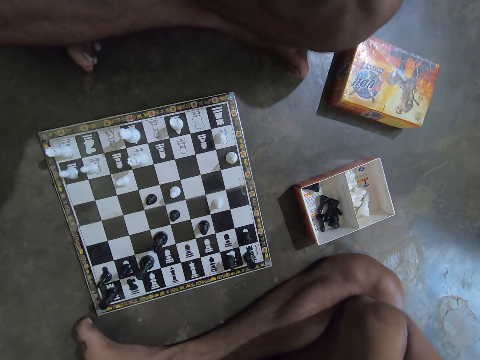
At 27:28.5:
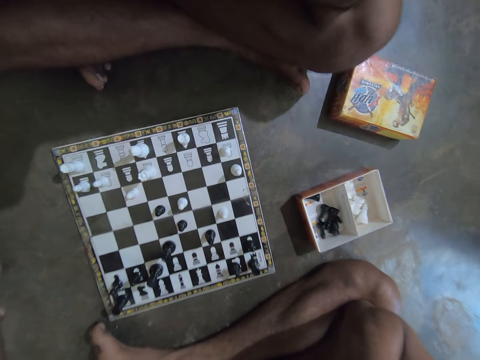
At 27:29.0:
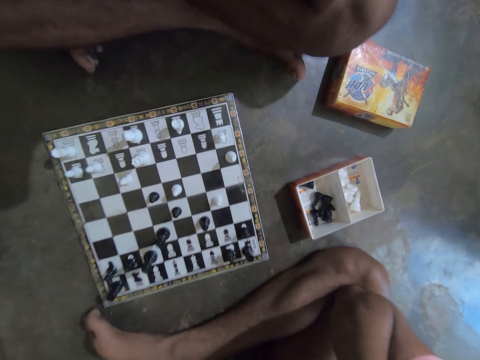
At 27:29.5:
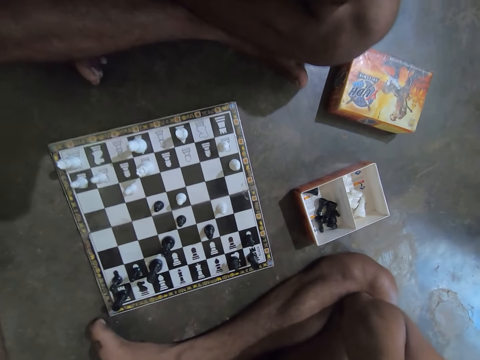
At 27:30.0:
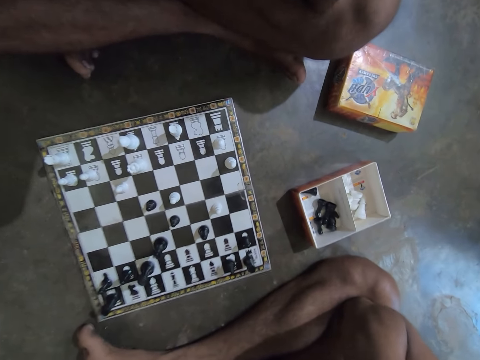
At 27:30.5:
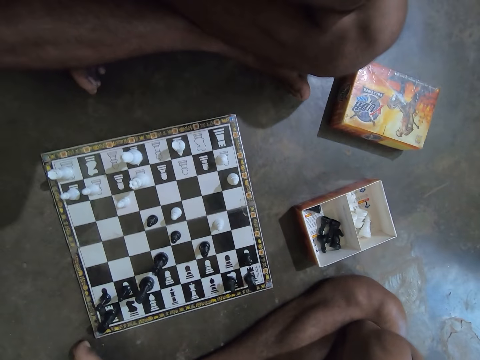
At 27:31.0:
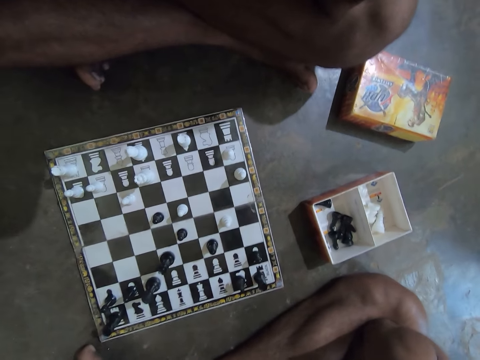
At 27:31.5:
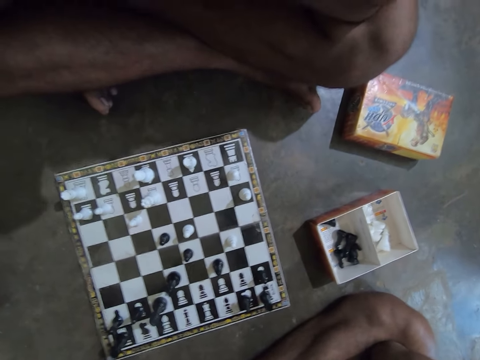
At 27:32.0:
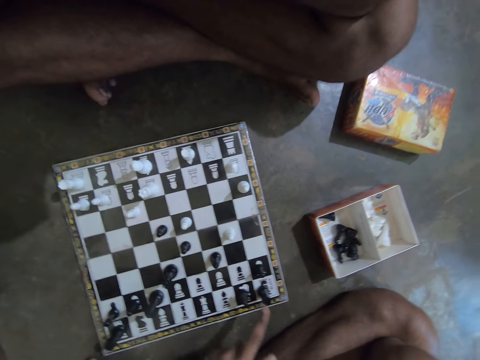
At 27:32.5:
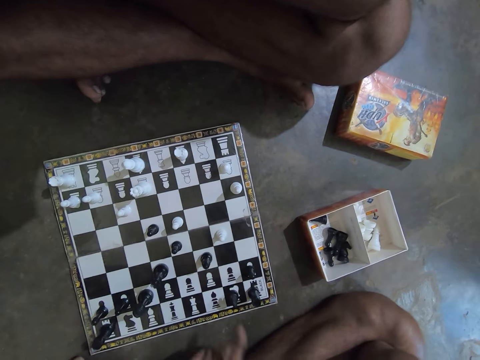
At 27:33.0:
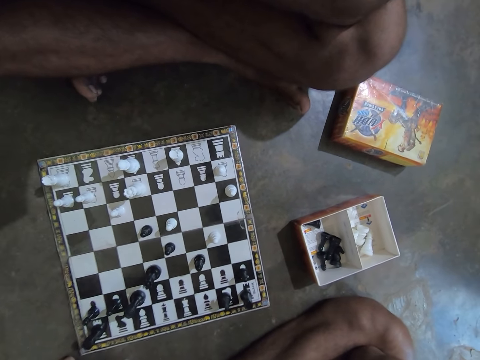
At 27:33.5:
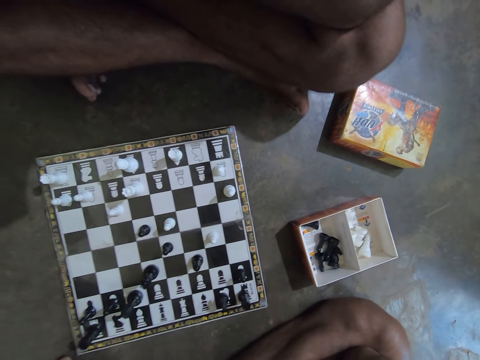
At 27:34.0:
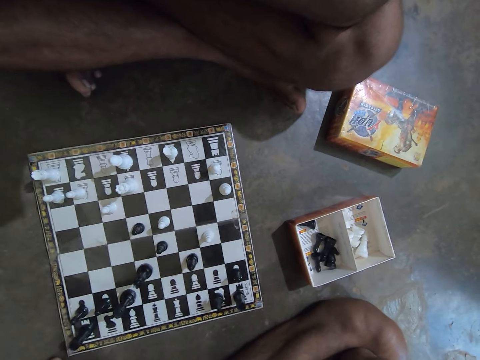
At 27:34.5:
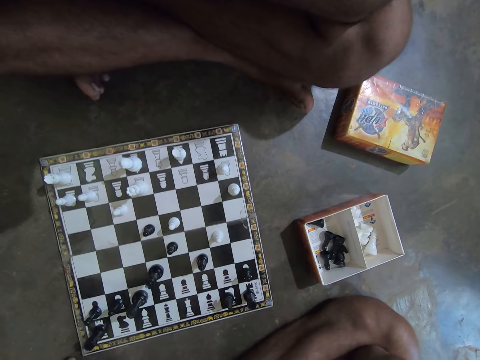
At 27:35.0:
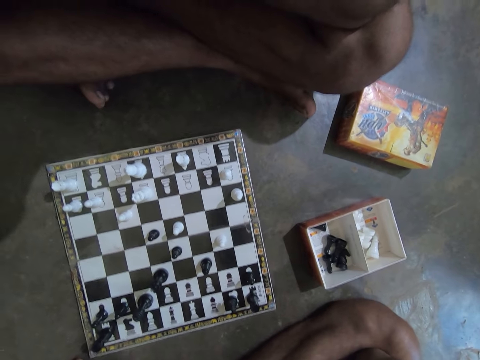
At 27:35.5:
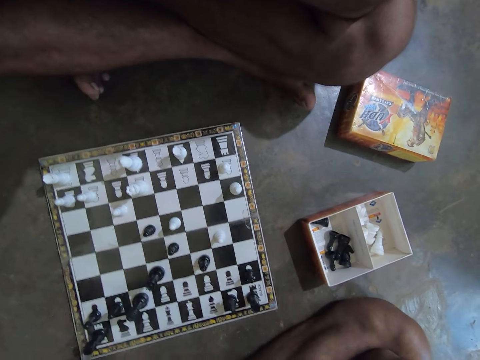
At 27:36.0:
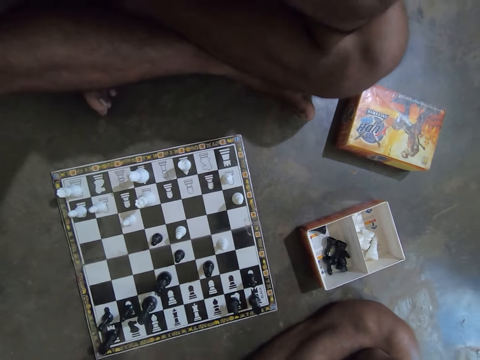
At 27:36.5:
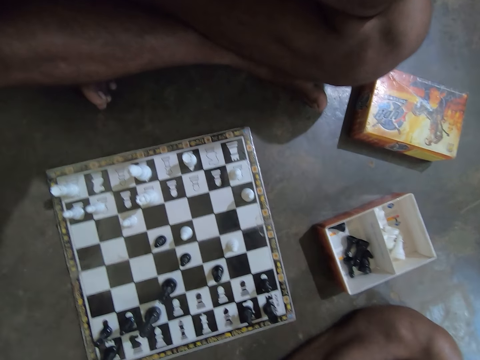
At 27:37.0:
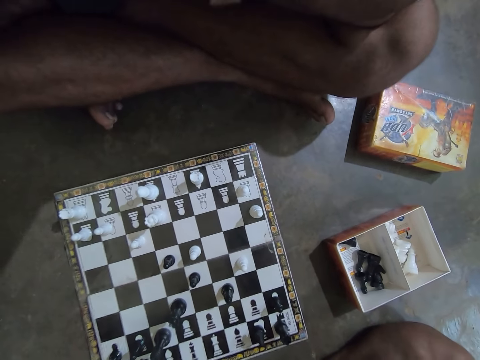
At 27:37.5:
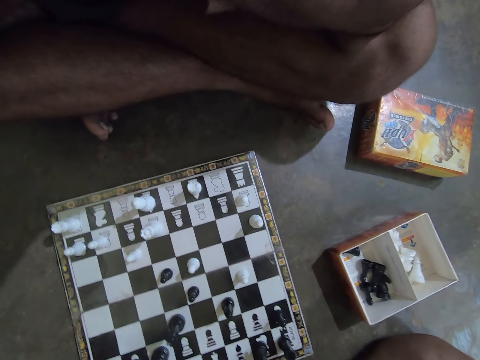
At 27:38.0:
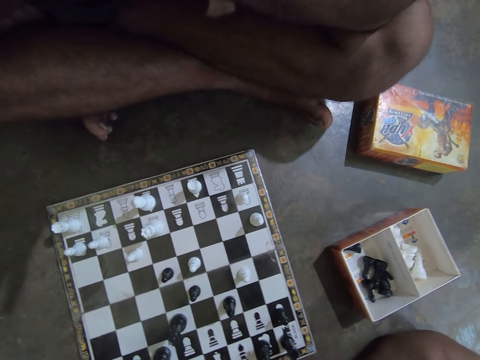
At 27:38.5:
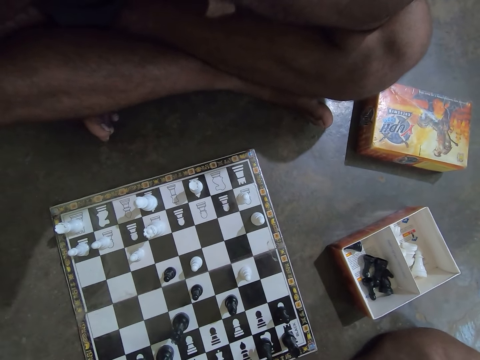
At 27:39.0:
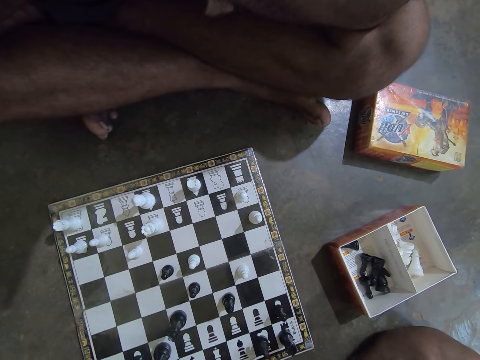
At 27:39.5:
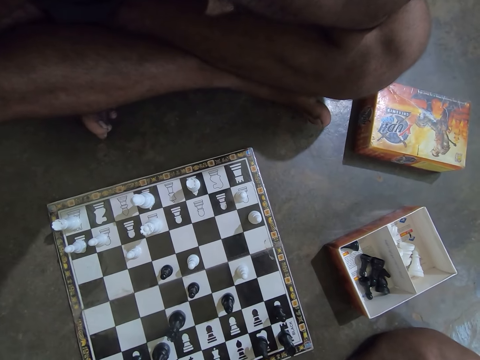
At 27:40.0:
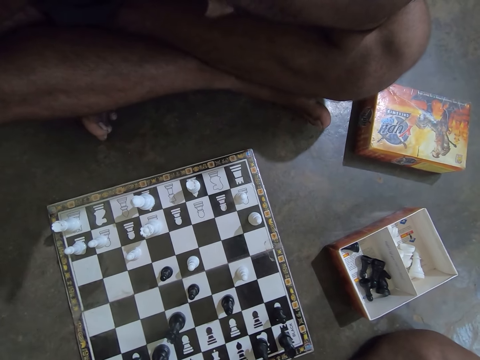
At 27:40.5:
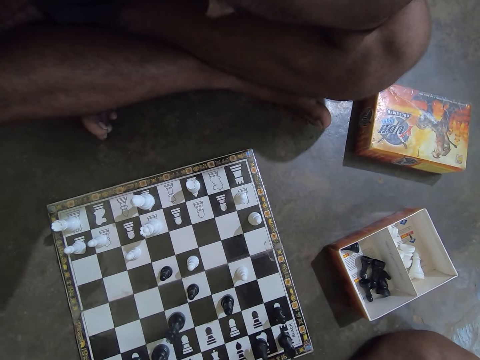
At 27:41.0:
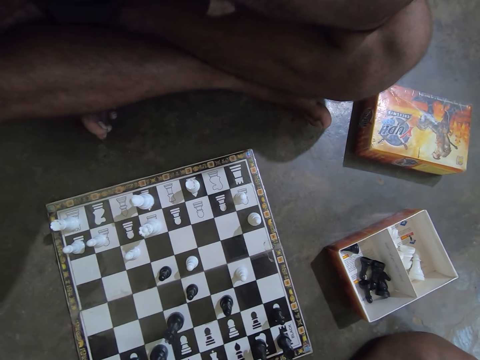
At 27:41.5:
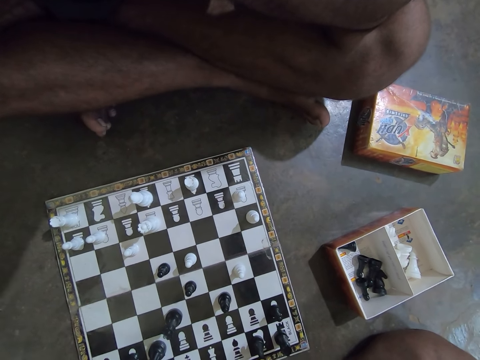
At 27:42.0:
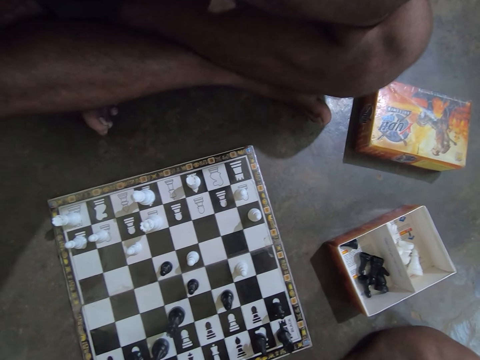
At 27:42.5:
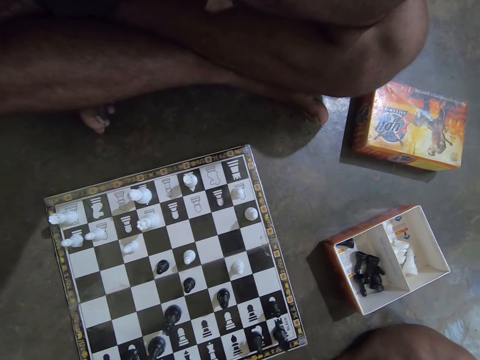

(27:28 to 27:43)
The camera wearer touches a black Rook and a black Knight chess piece on the chess board with his left index finger. A man points at the chess, speaks, and looks at the chess board.

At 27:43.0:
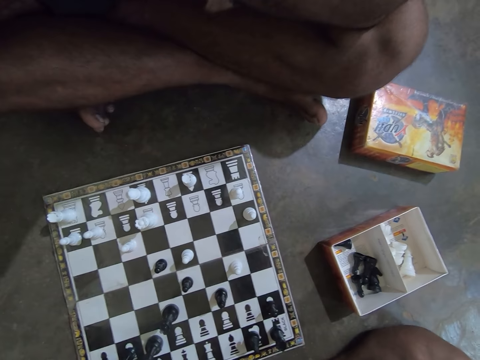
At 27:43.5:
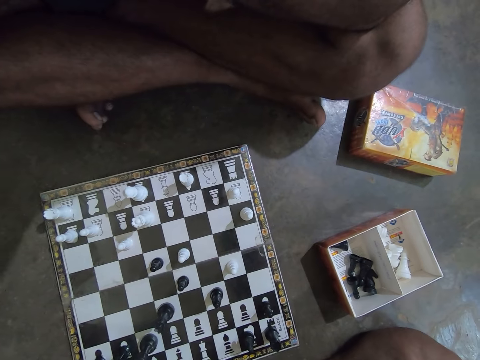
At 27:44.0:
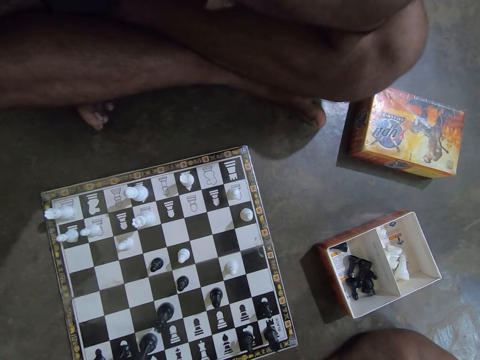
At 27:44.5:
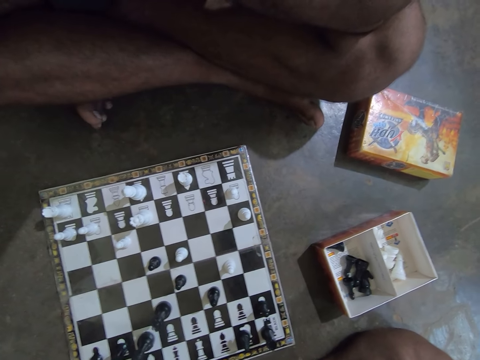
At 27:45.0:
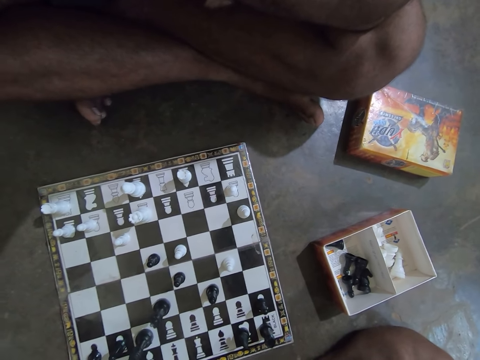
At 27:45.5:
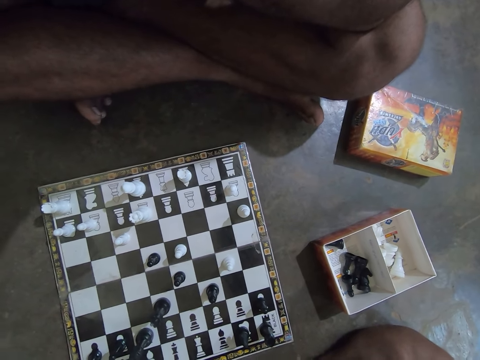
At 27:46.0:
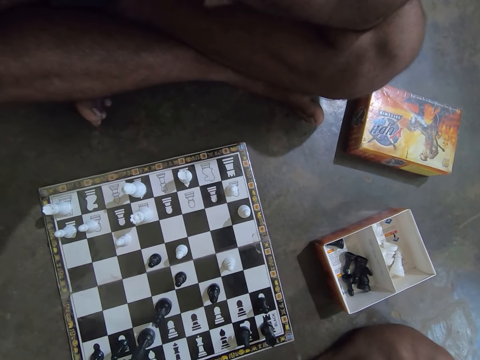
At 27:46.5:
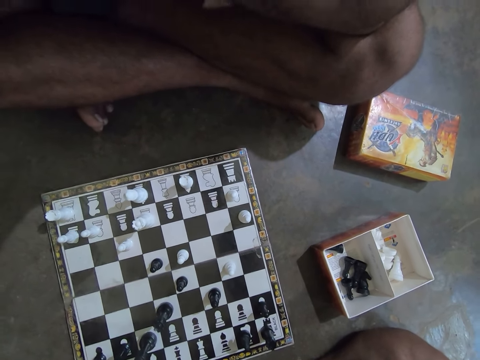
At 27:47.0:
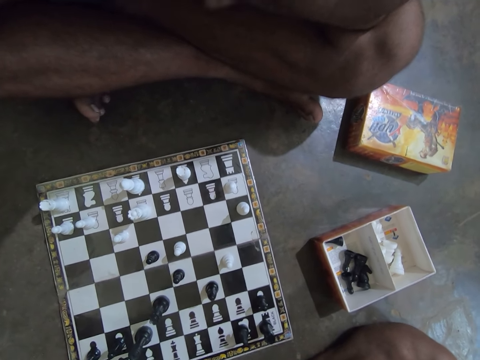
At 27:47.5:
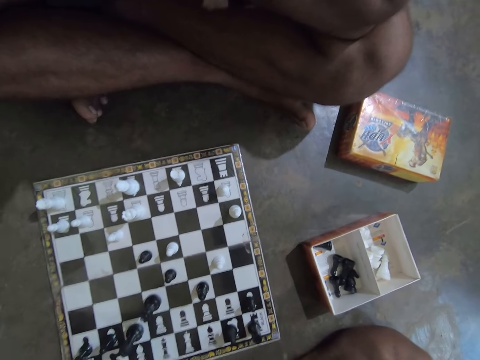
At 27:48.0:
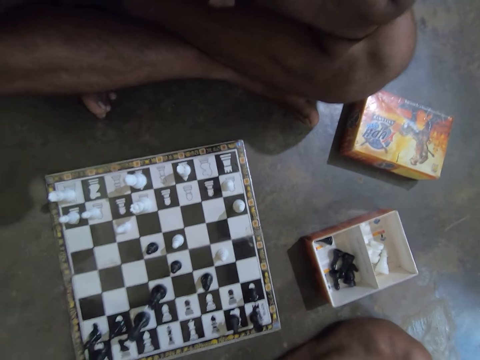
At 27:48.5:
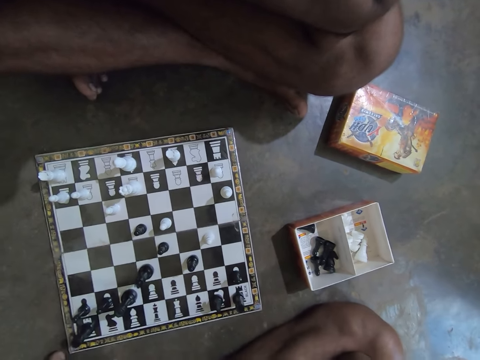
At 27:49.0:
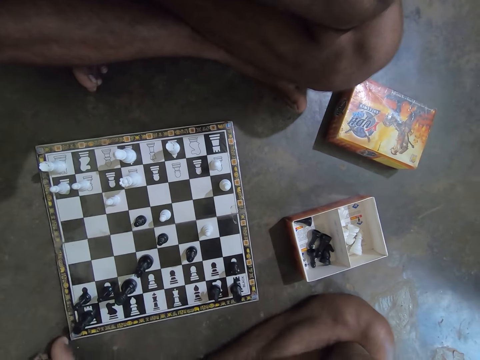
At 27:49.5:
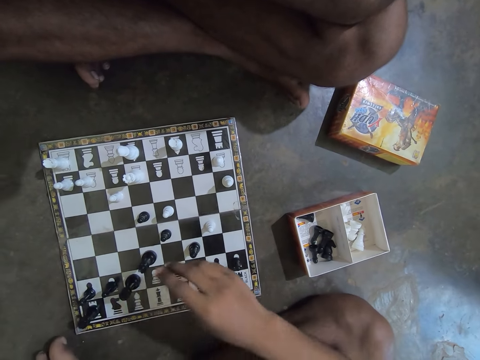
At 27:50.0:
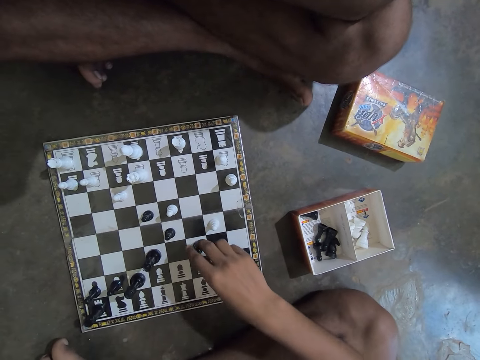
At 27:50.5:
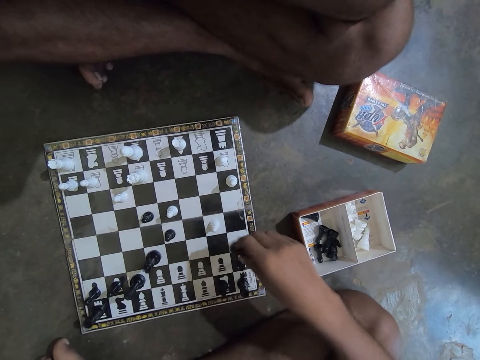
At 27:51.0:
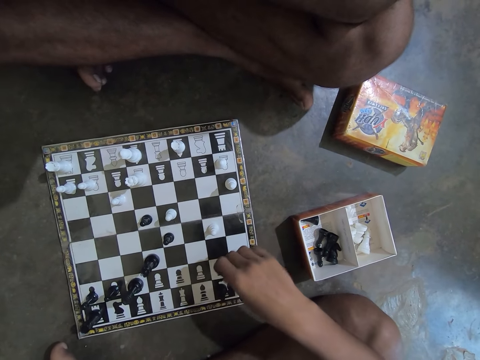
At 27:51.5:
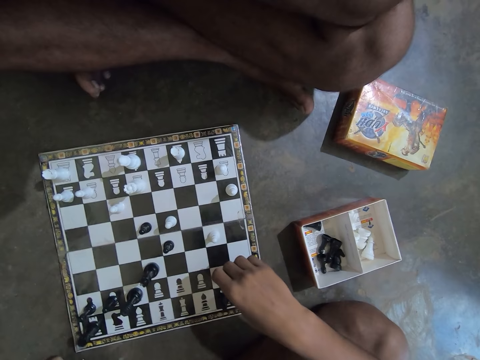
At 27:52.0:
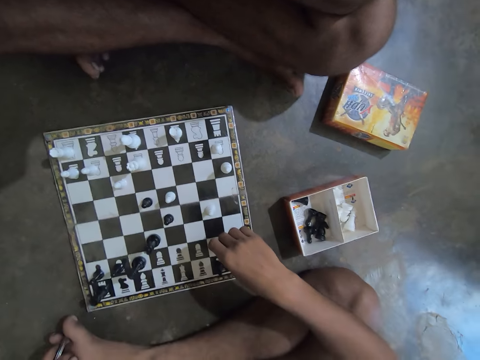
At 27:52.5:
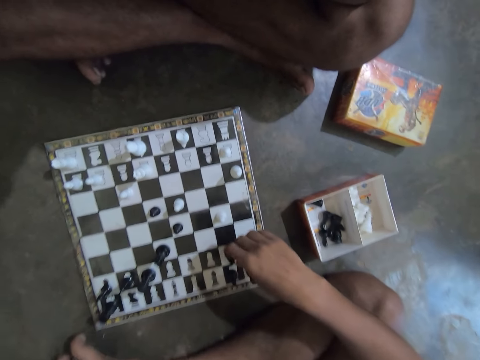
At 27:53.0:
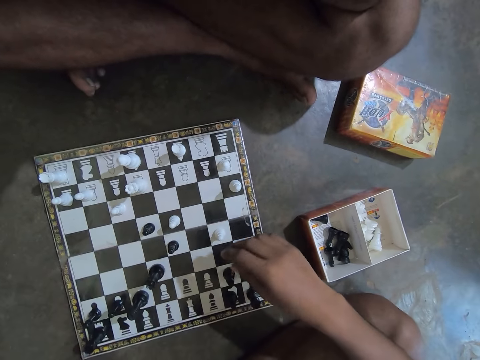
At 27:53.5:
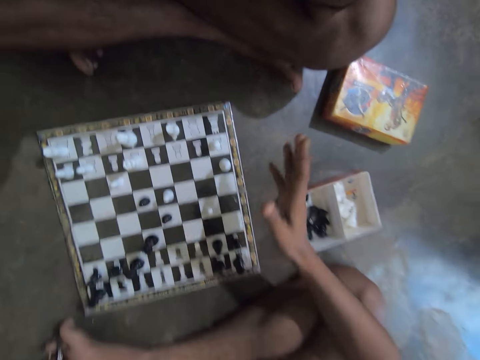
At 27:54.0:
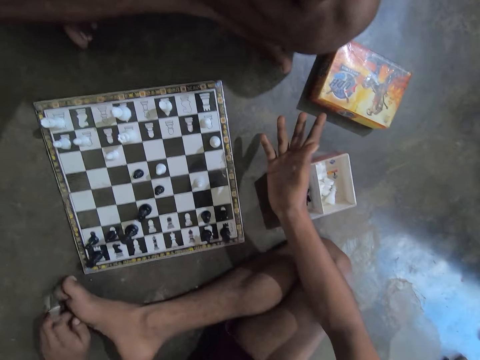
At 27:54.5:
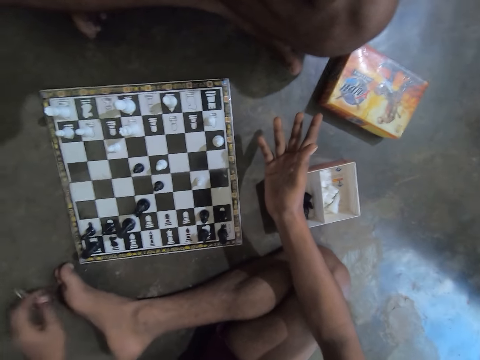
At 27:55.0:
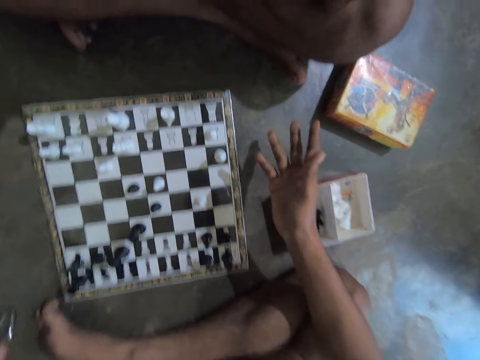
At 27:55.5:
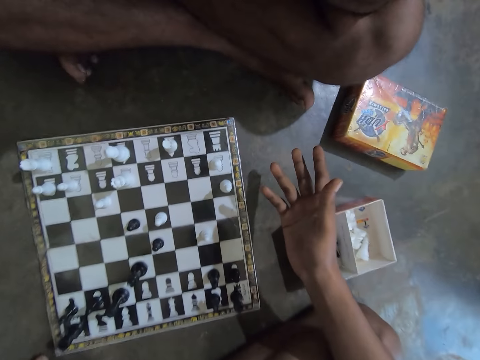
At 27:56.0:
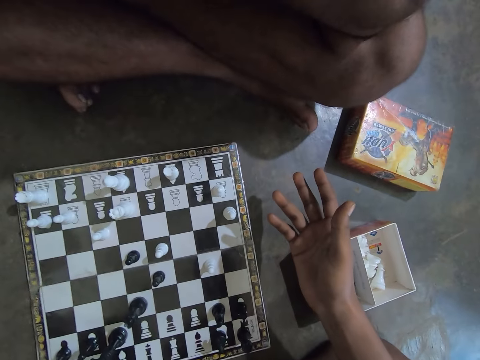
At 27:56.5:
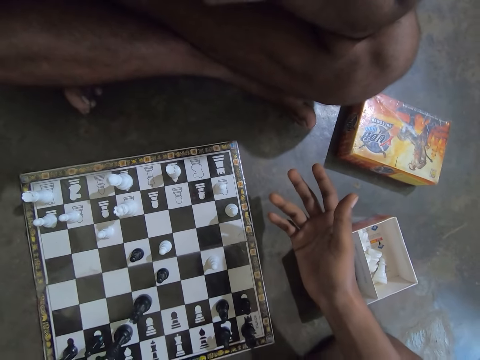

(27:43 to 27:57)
The camera wearer moves a black Knight chess piece around the chess board with his right hand. A man speaks and plays chess. The camera wearer gesticulates with his right hand. He hits a ring in his left hand on the floor.
